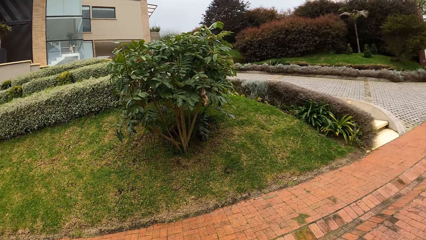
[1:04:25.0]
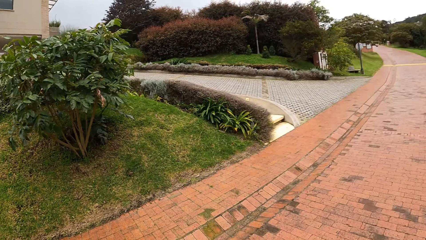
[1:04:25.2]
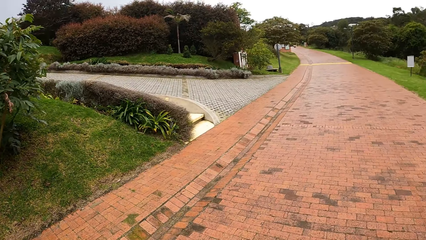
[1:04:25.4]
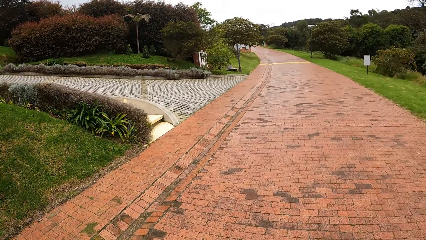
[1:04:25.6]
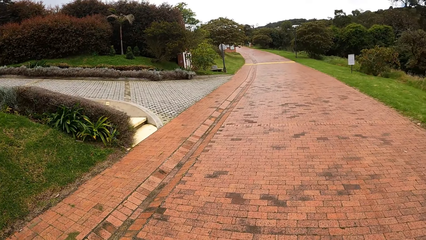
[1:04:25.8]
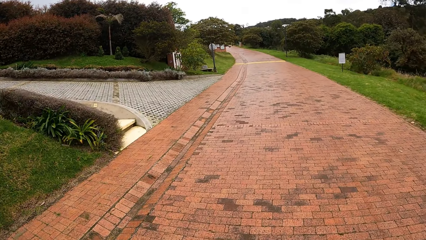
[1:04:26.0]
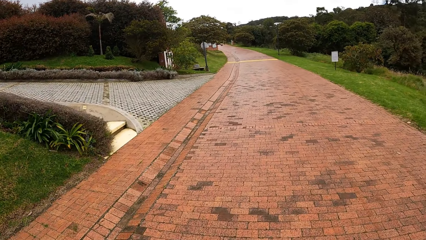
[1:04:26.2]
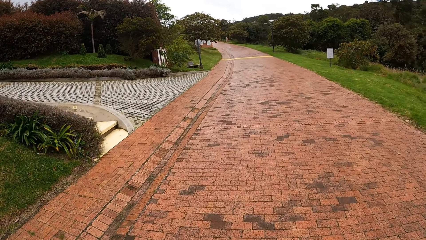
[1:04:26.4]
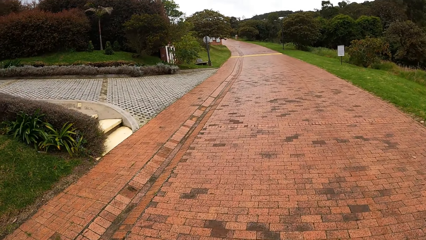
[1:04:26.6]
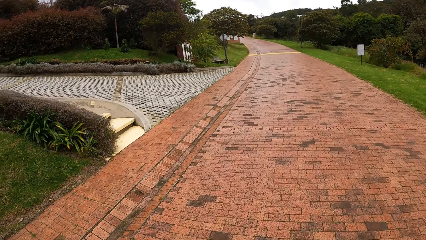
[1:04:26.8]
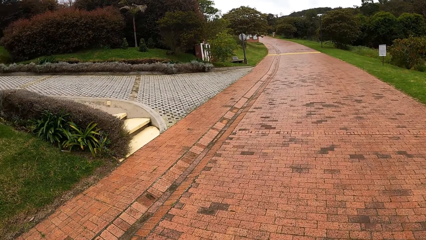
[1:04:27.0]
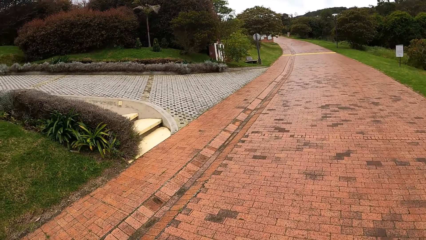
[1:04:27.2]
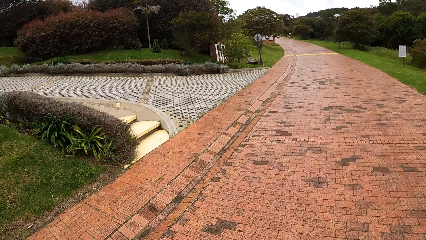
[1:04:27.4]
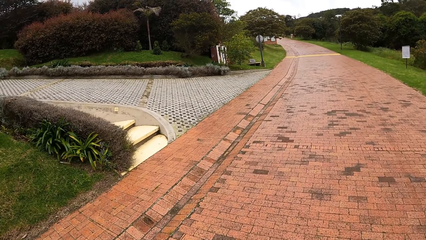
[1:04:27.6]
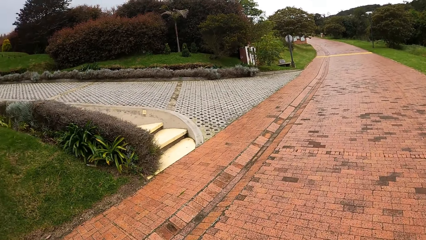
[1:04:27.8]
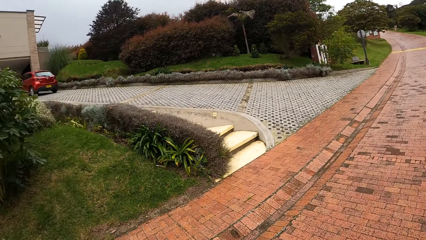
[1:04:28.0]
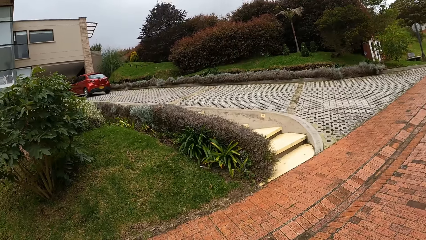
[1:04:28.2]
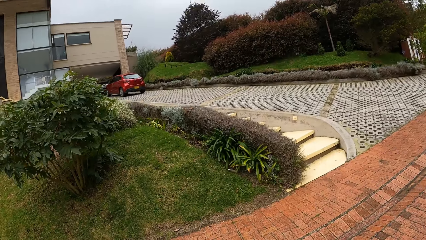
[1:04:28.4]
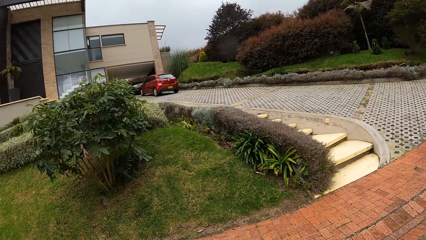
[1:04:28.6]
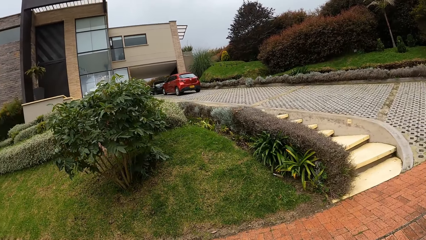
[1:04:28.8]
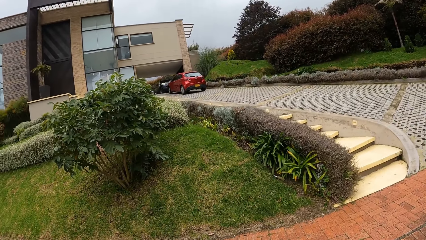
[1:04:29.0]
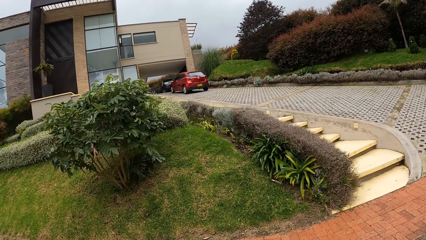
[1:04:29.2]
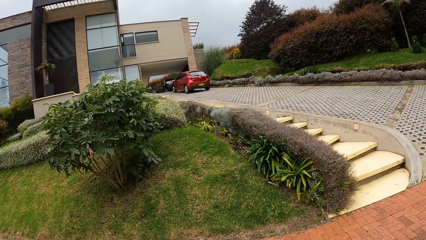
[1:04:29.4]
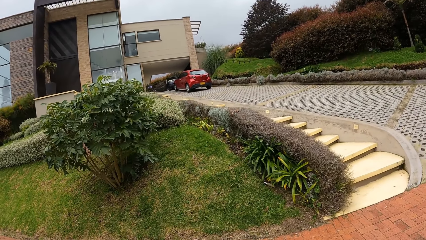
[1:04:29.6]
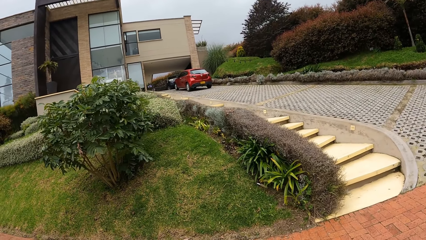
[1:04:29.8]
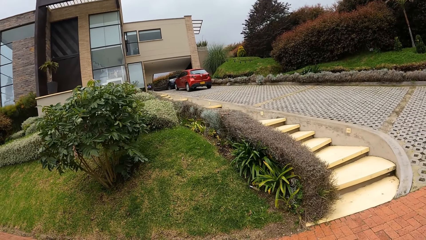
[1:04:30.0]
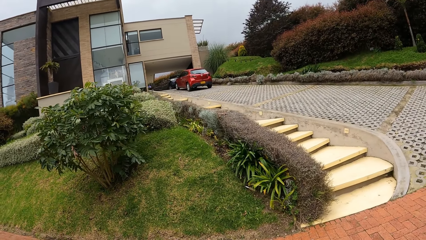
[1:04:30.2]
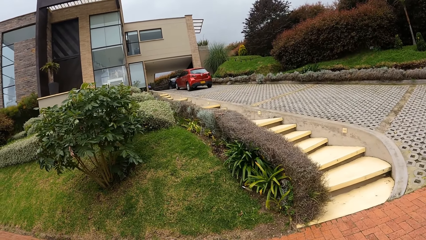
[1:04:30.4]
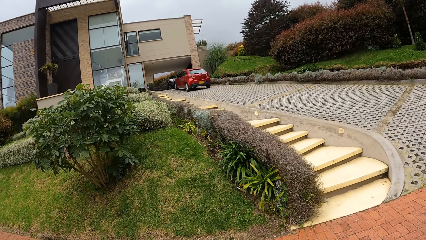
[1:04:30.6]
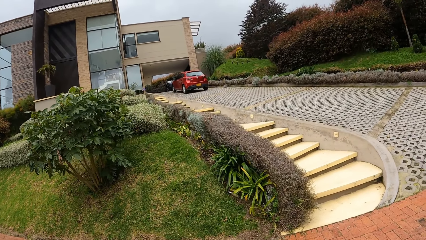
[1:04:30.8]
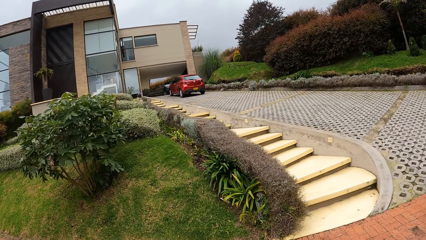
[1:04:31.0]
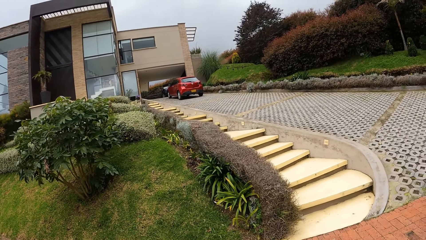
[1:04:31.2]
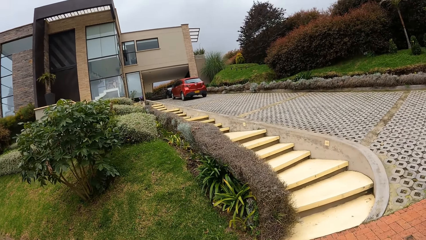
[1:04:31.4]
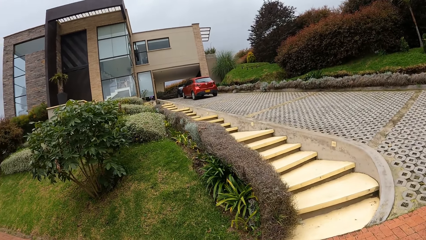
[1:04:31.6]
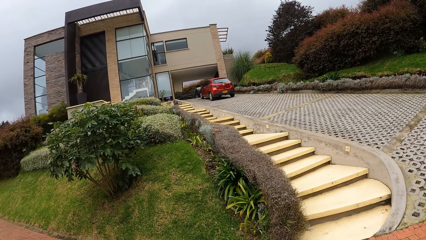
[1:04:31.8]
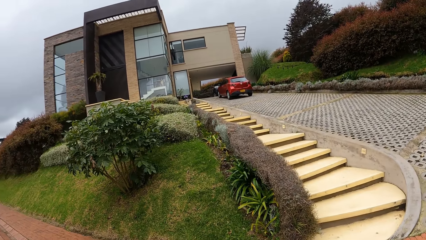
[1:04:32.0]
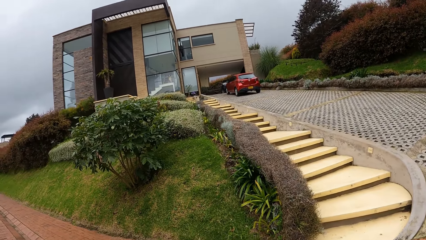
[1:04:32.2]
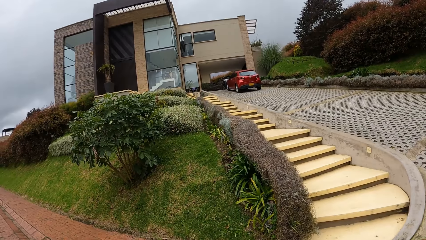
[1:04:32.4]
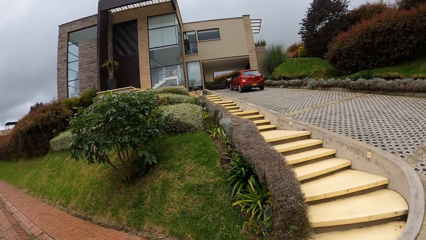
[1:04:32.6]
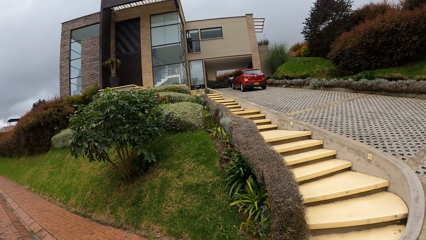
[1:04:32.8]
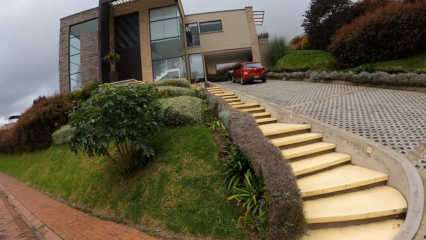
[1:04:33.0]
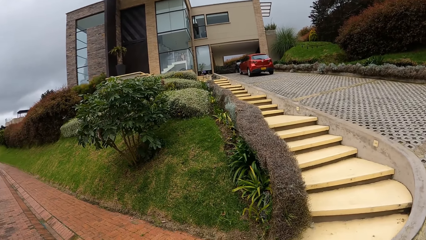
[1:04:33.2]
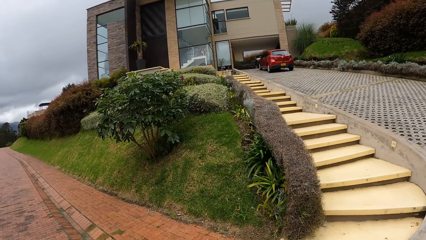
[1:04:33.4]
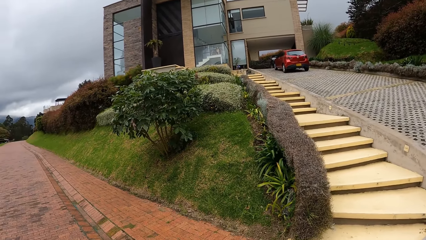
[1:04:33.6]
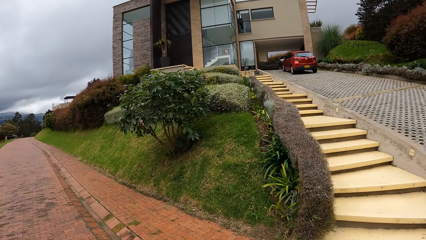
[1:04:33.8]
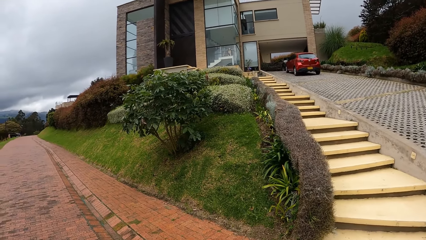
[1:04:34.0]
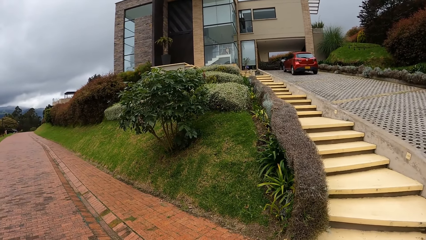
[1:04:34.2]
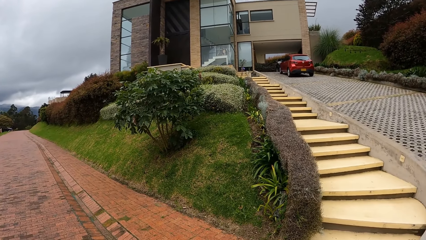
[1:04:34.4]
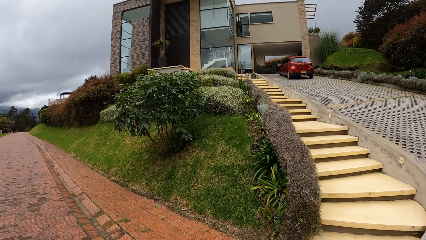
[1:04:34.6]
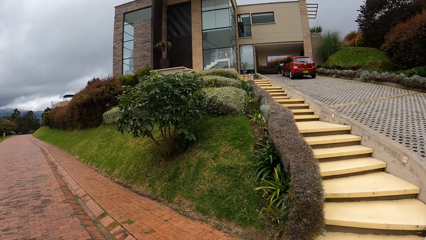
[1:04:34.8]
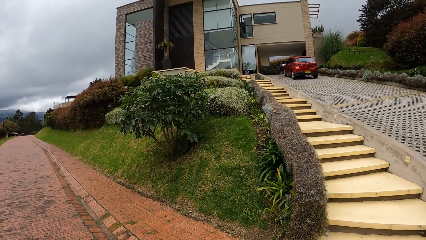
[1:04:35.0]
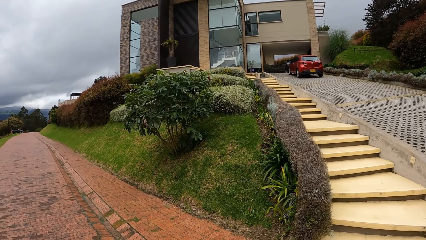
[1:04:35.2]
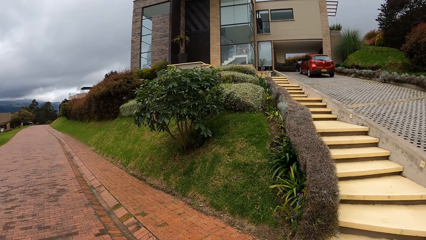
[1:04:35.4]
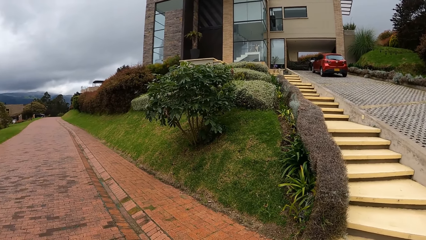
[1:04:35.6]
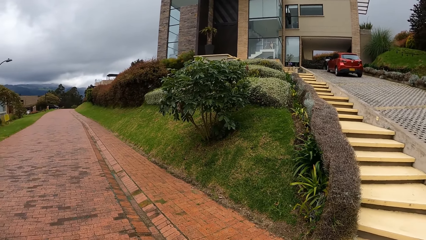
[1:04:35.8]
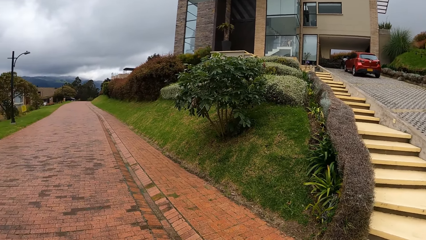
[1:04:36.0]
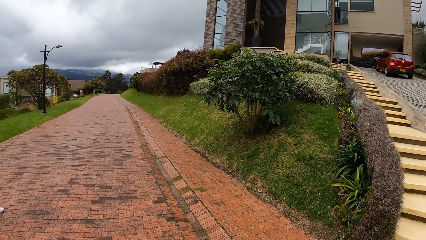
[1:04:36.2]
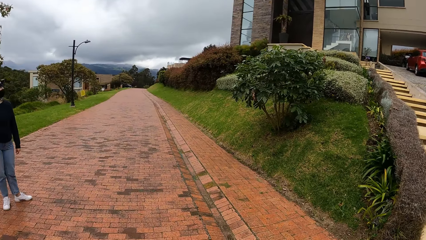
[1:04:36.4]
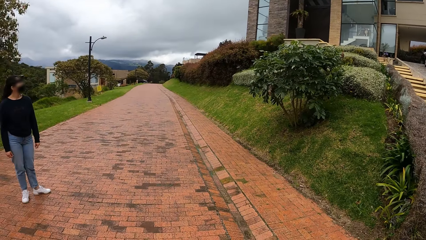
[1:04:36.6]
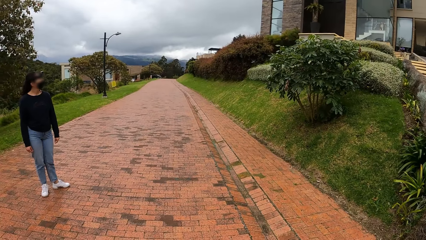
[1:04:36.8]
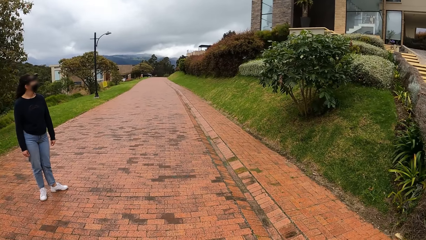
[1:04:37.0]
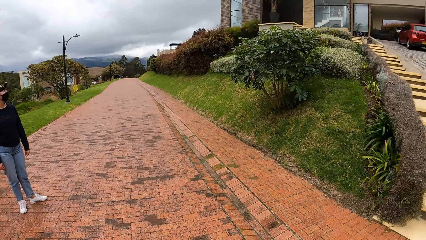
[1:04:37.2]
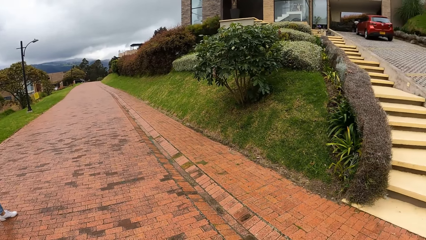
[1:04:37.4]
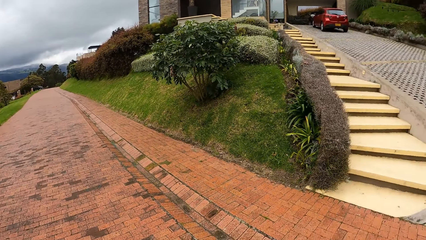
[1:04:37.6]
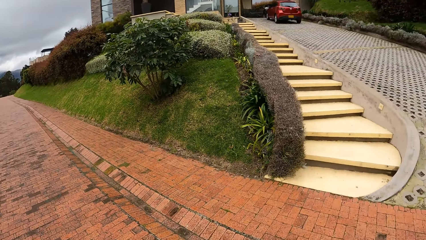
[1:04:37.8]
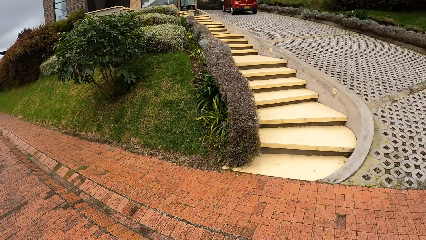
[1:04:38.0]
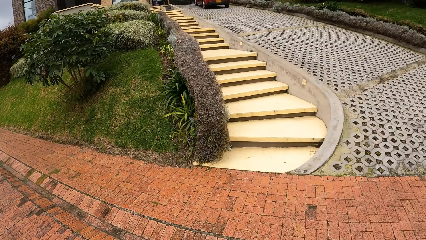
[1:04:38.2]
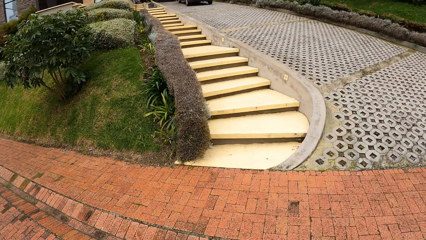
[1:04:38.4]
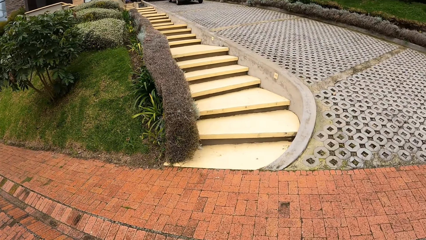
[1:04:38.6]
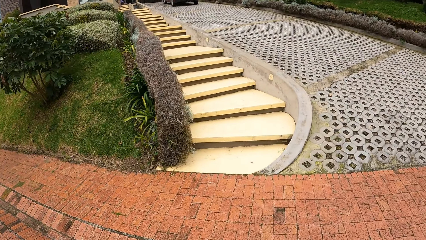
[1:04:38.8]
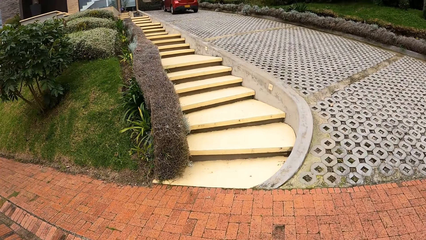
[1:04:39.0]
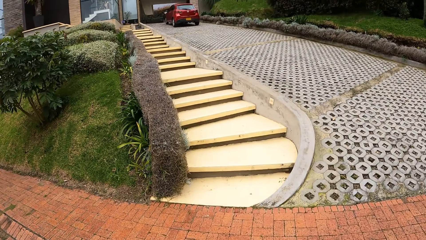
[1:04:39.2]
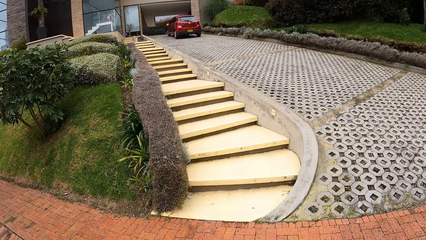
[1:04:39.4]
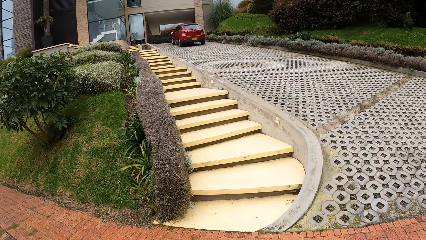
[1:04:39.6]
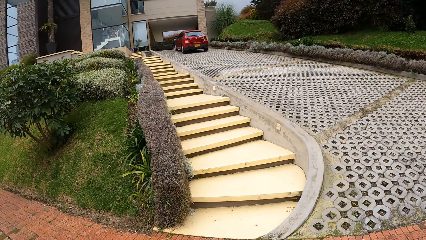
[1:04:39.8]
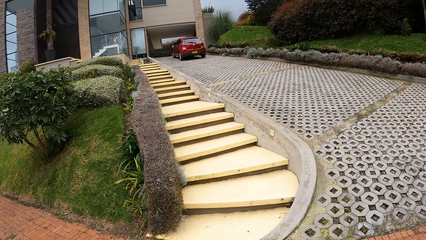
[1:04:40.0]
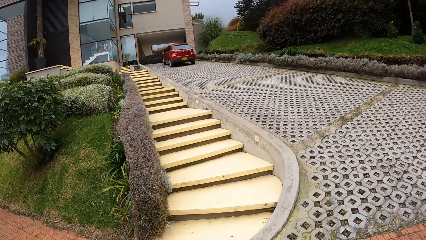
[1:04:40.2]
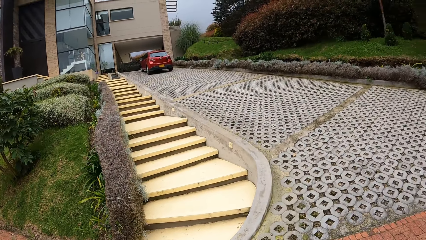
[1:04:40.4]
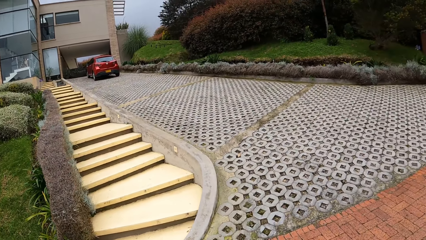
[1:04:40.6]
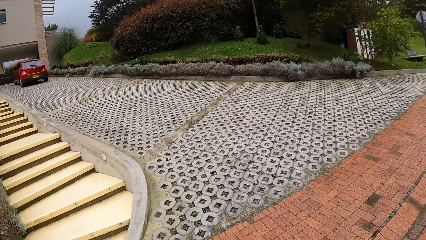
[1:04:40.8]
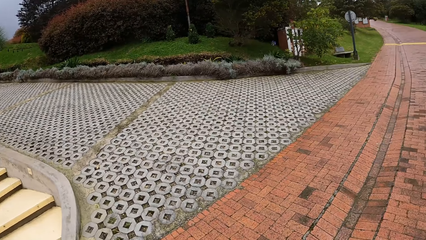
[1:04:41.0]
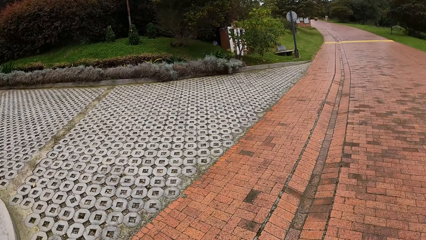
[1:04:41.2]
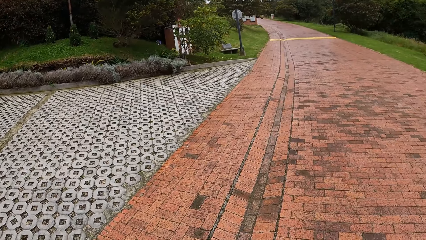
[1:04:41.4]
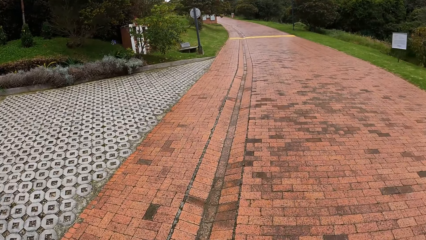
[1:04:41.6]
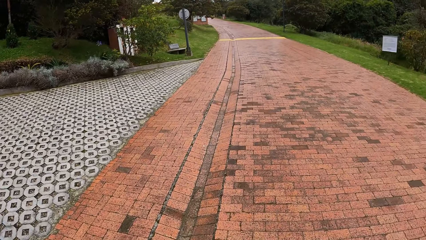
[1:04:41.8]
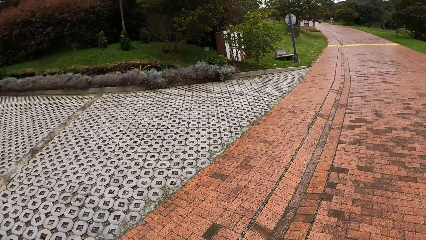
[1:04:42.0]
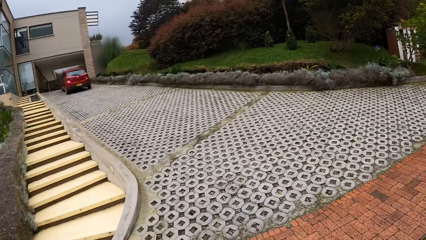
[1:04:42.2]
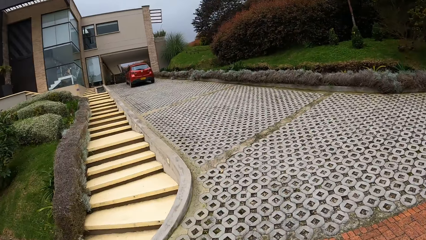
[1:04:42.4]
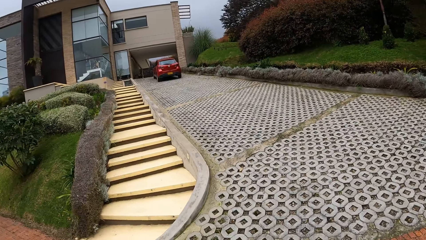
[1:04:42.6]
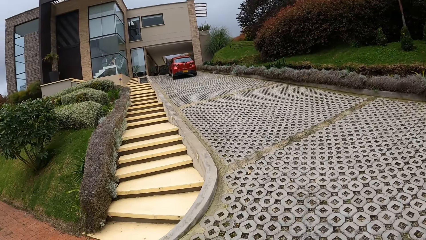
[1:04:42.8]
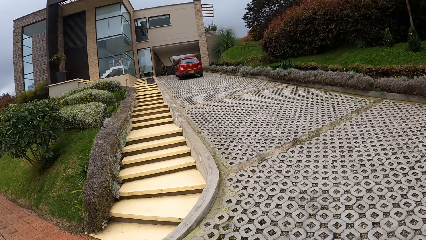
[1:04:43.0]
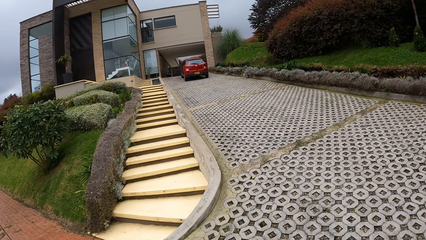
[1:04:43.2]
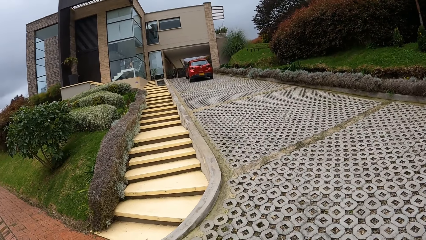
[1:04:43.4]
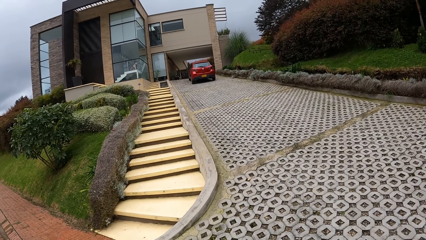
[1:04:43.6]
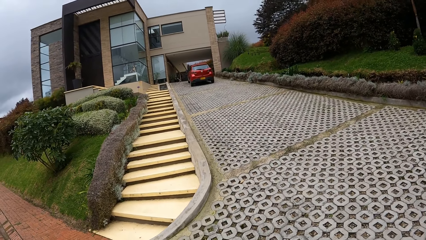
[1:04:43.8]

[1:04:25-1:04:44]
The camera wearer walks on the road. They look at the house and a red car. A woman looks at the house.
